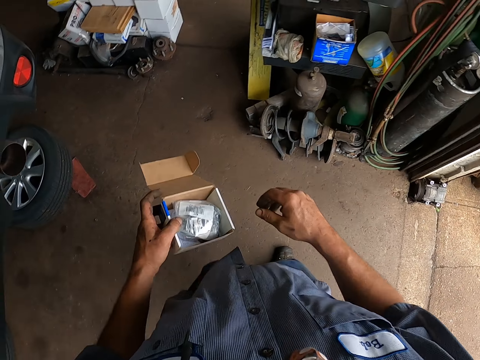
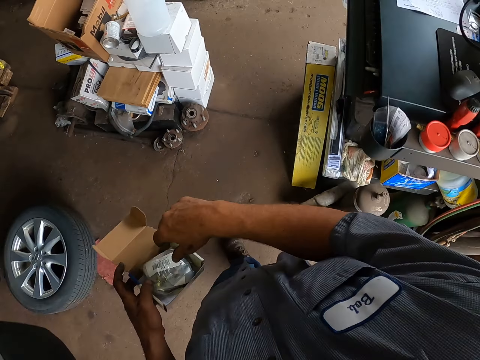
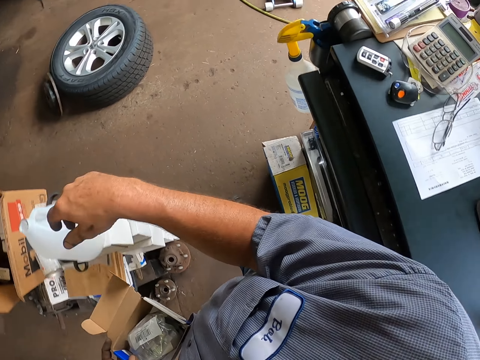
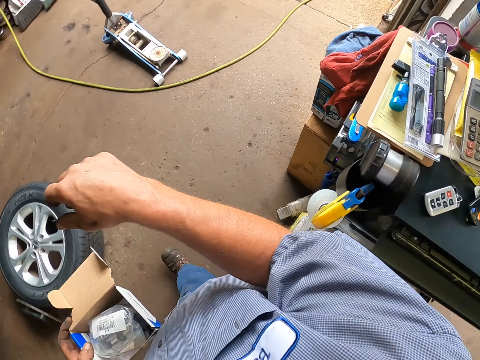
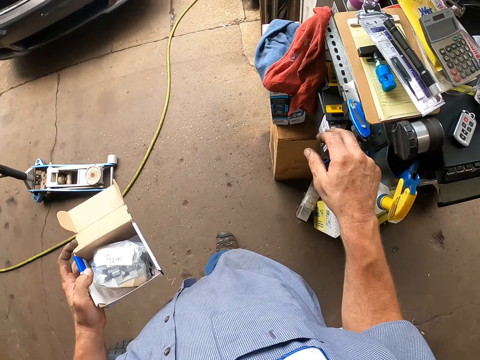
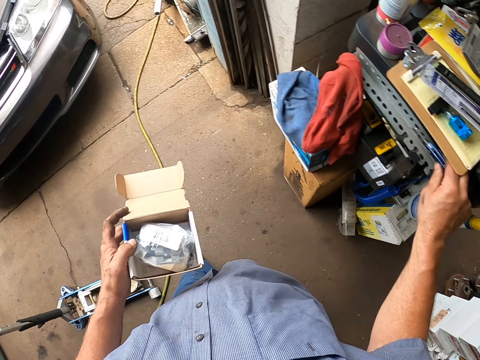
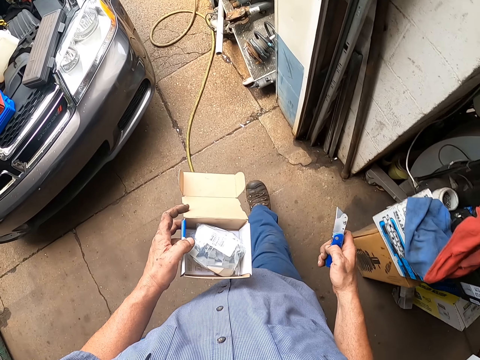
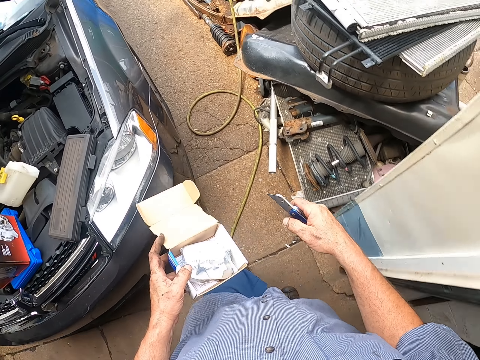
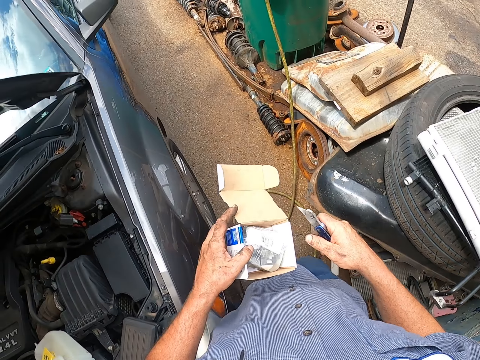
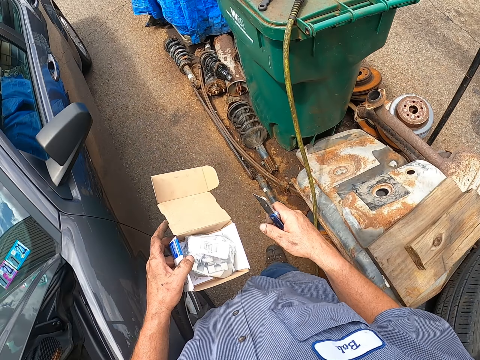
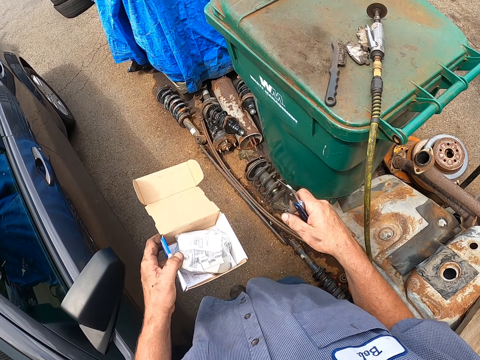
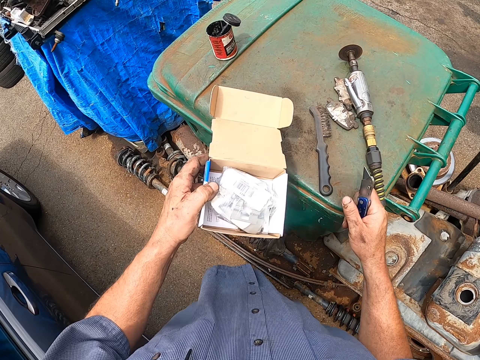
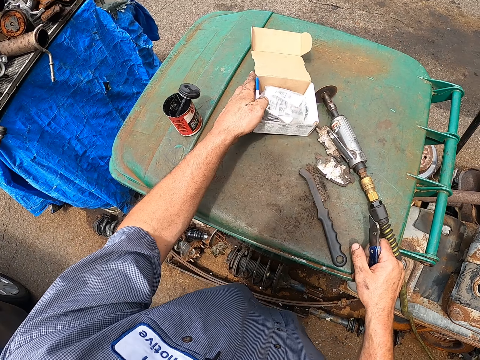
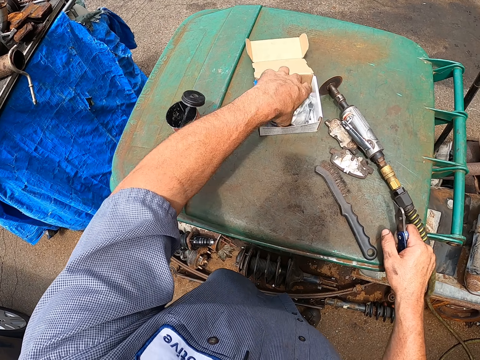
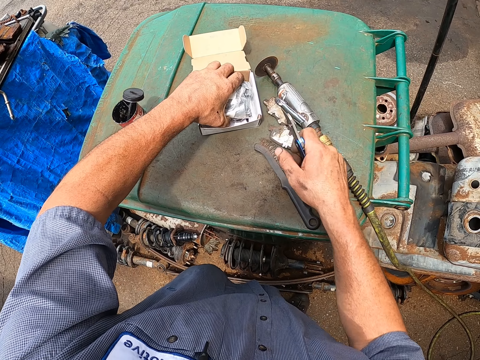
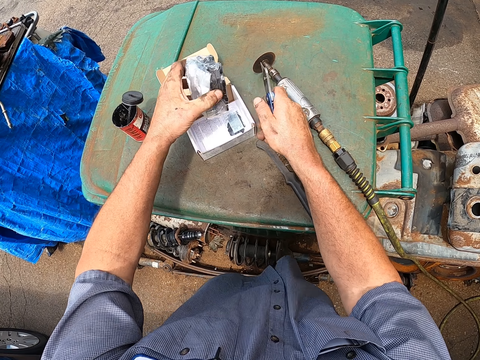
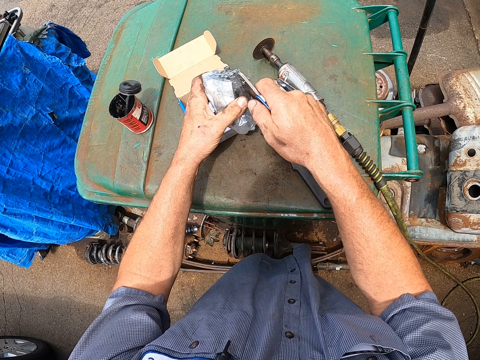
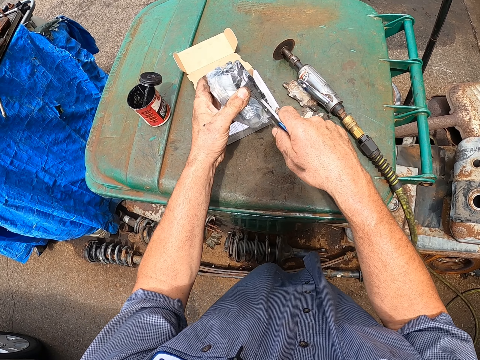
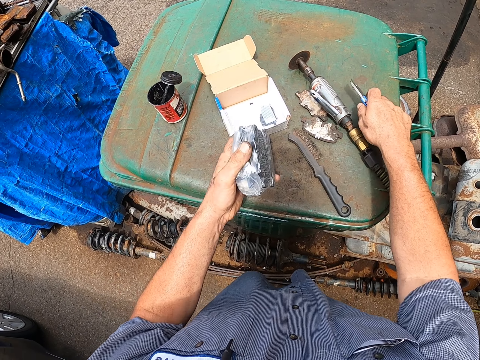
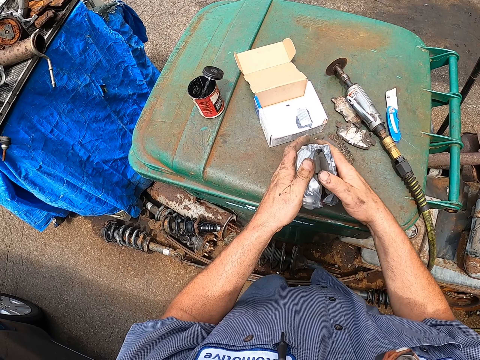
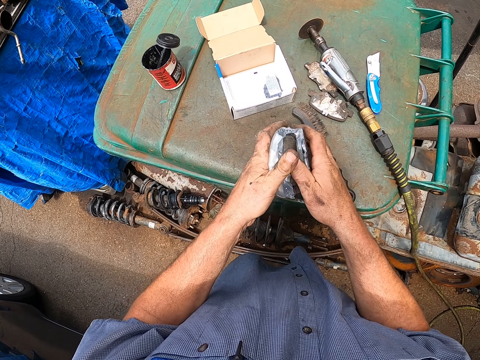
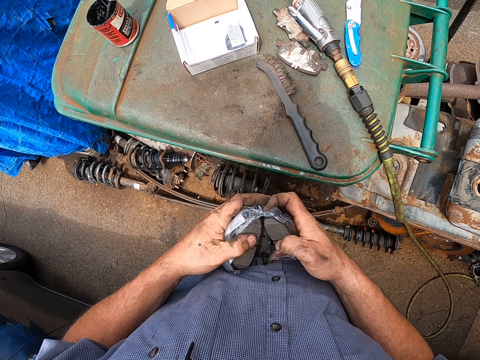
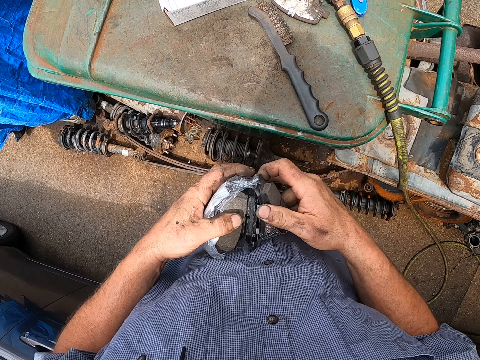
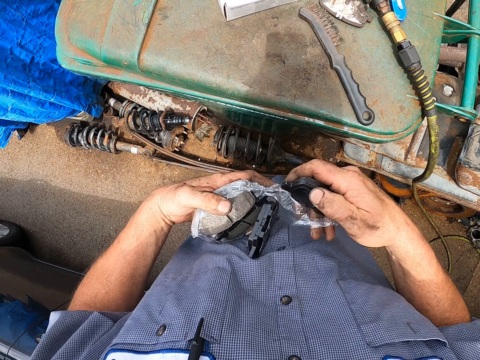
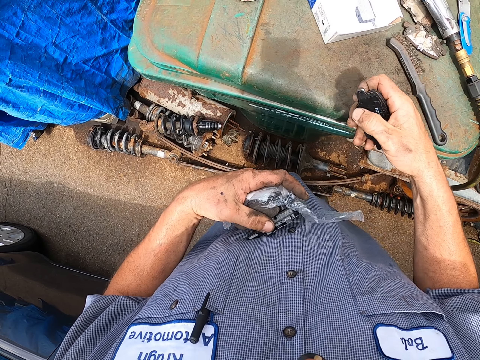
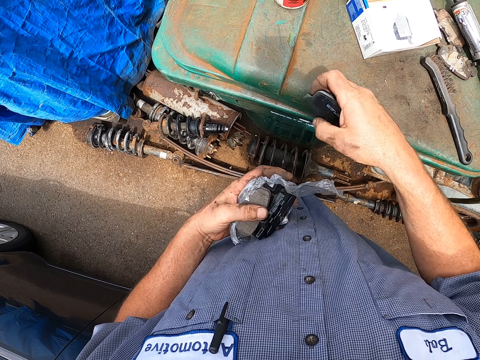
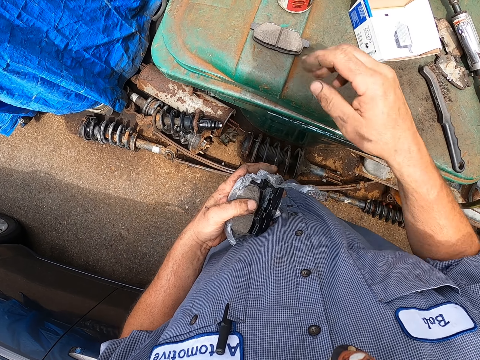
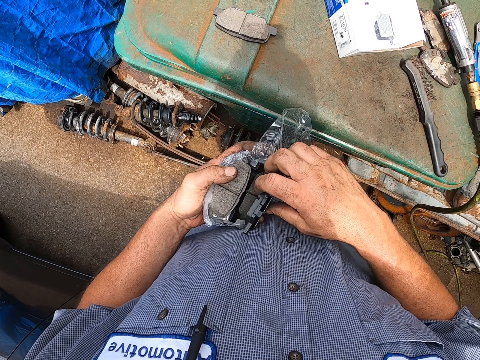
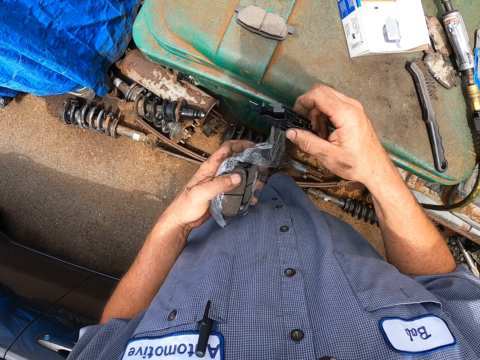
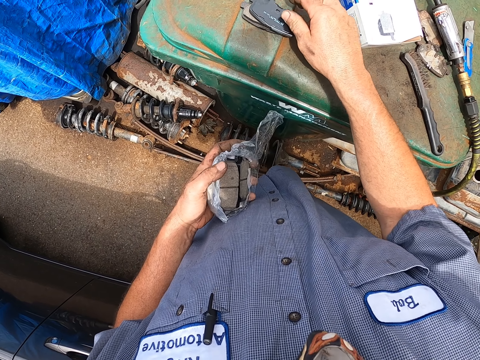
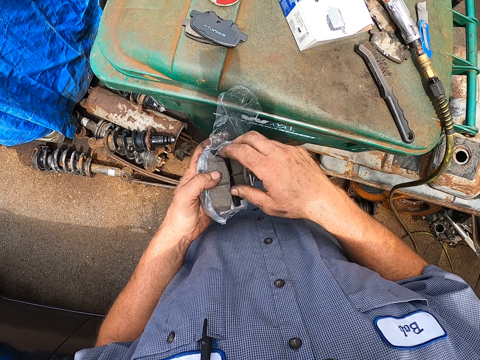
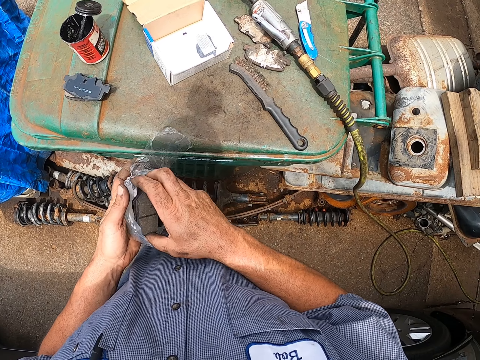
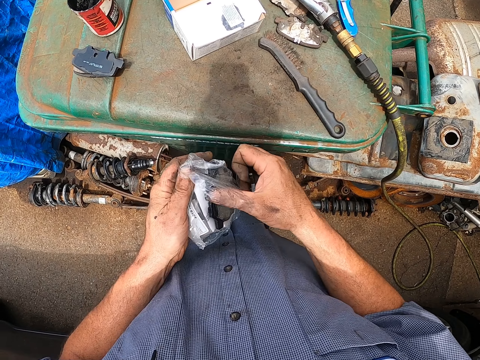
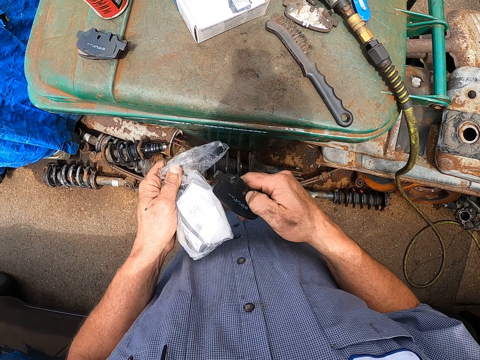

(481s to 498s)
The camera wearer picks up a knife with his right hand from the shelf. He puts the box on a plastic box. He removes the brake pads from the box. He cuts the packet of something from the box with the knife. He puts the knife on the plastic box. He opens the packet. He removes some small flat metals from the packet. He puts the metals on the plastic box.

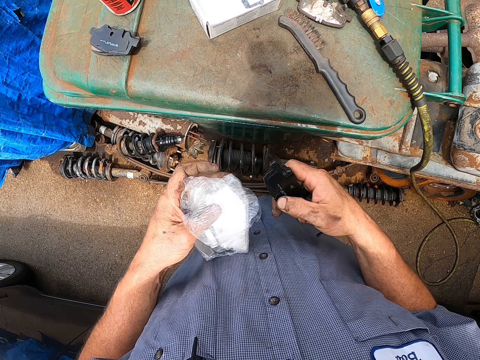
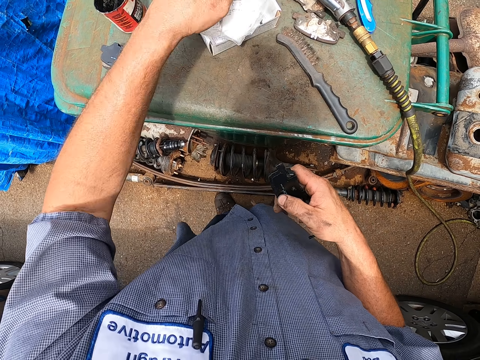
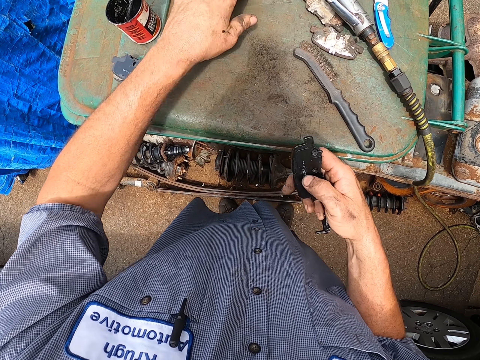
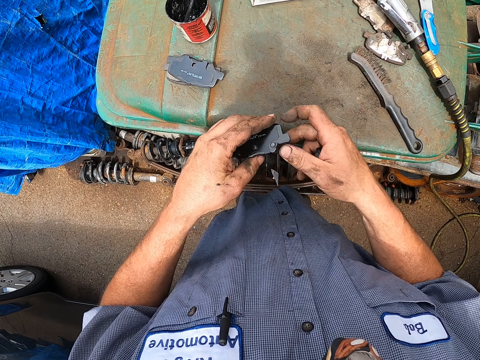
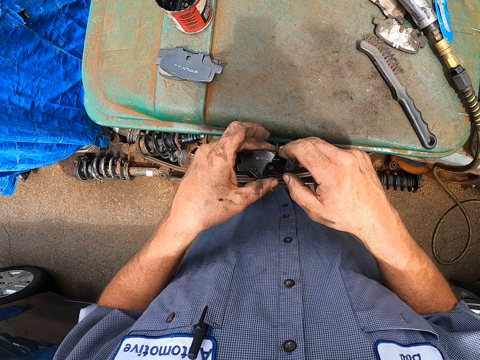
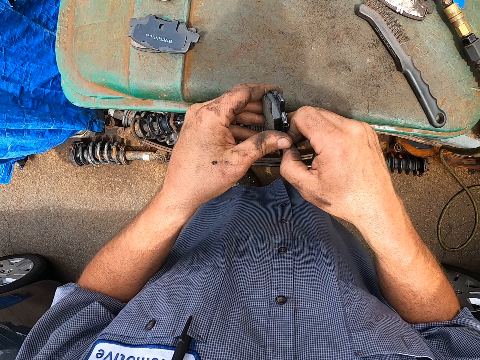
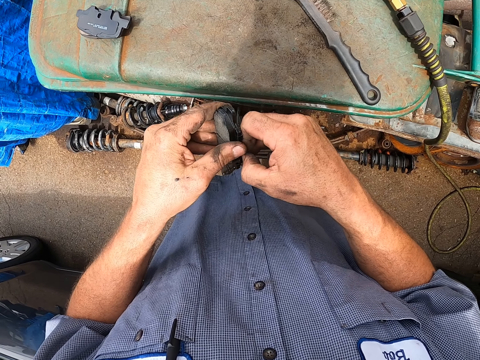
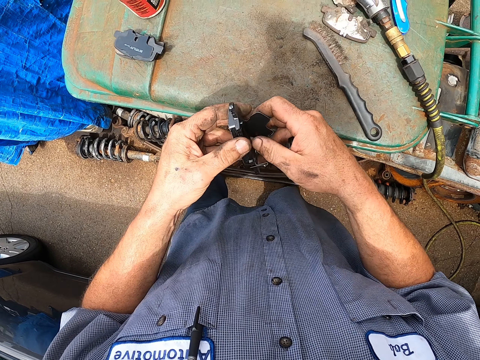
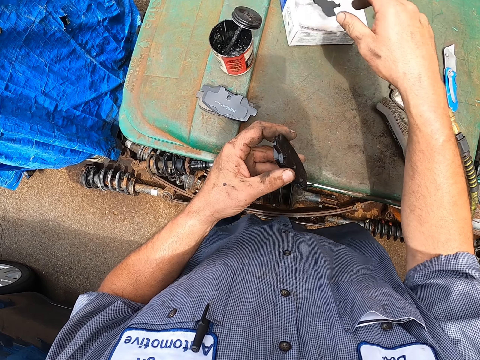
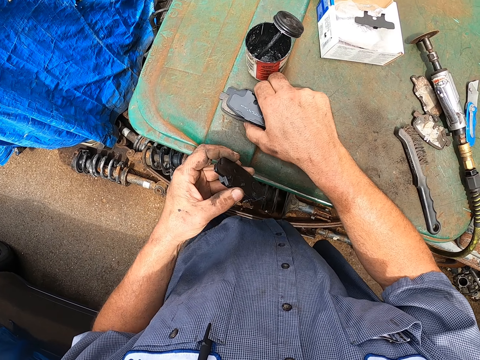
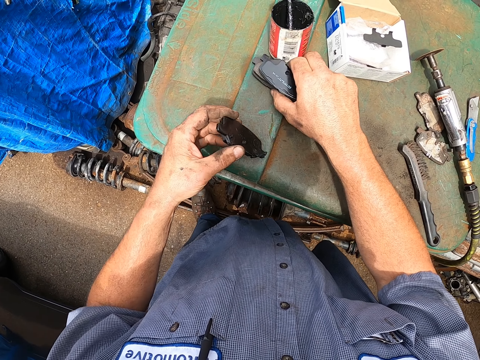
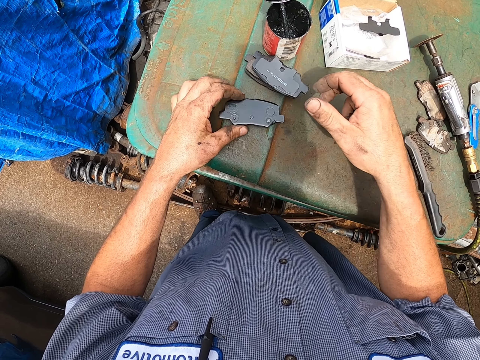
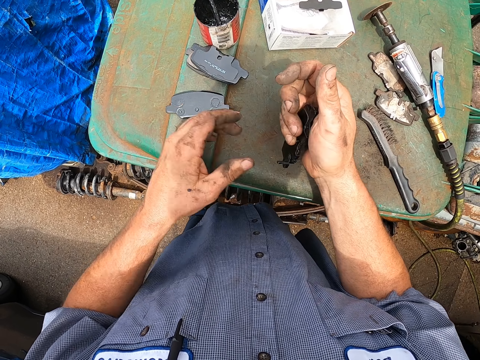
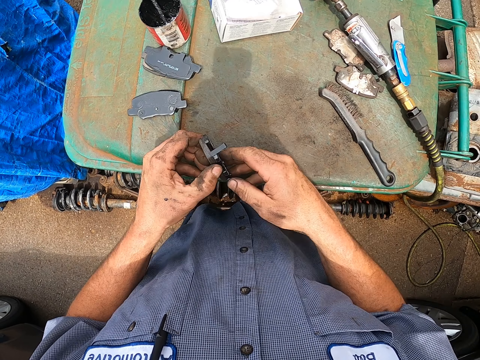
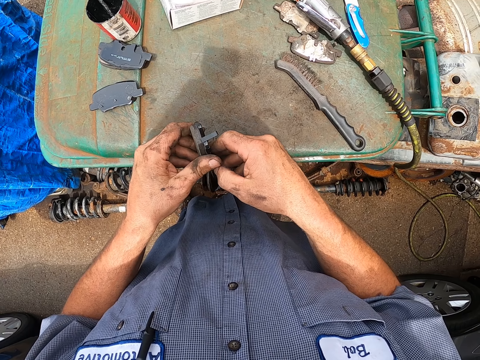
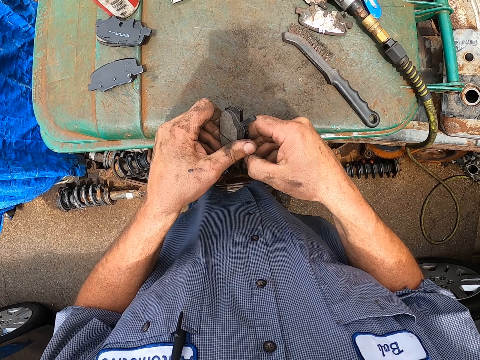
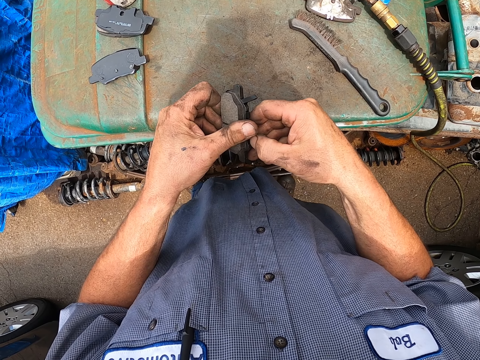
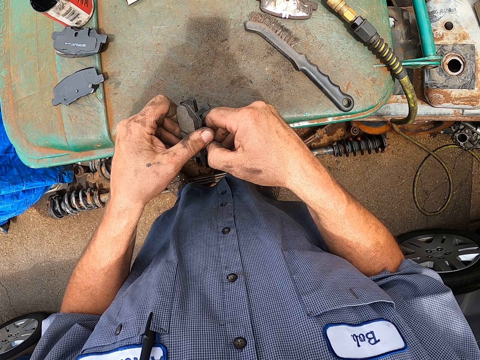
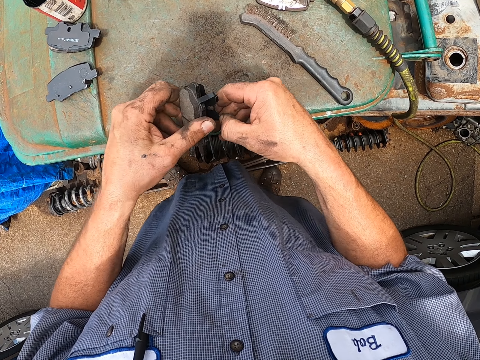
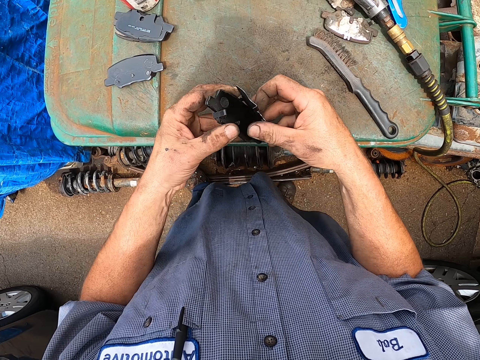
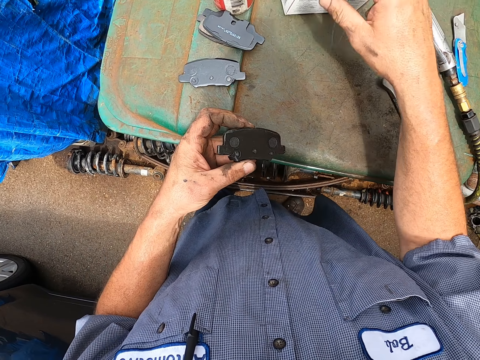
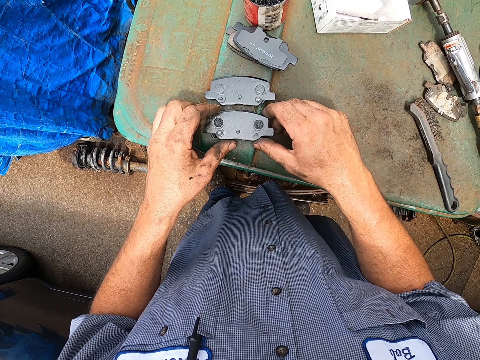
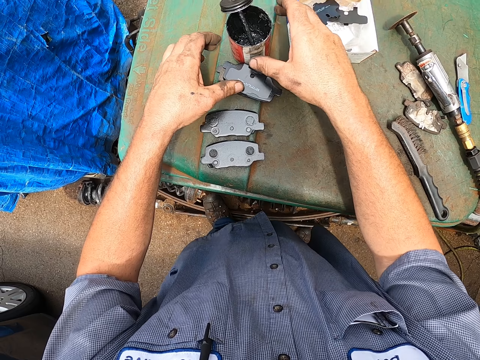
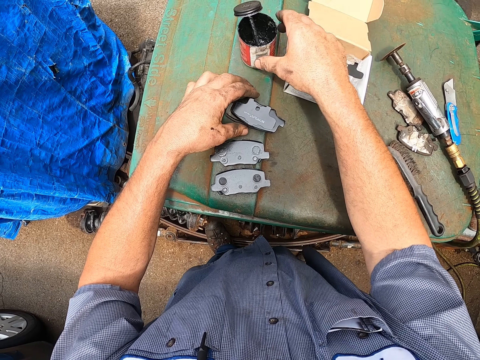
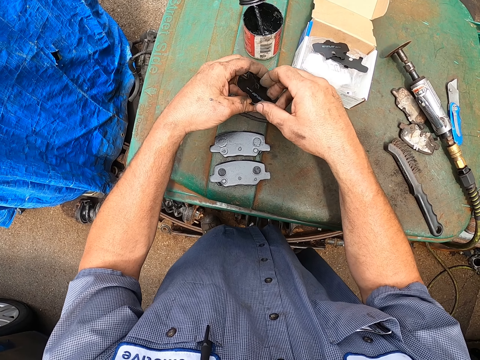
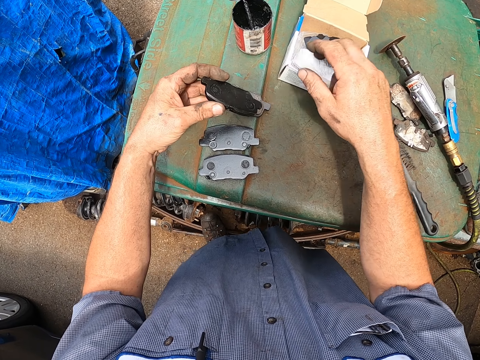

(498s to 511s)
The camera wearer puts the brake pads on top of a box. They put the plastic paper on the box. They separate the metals. They move the other metals on the plastic box. They separate another metal. They move the lubricant container.
